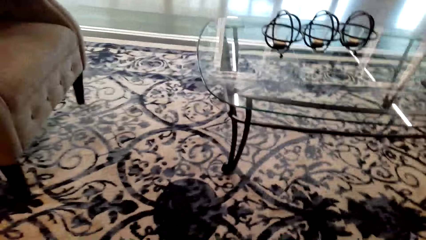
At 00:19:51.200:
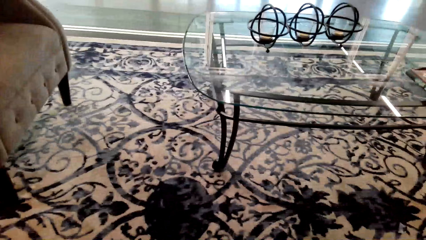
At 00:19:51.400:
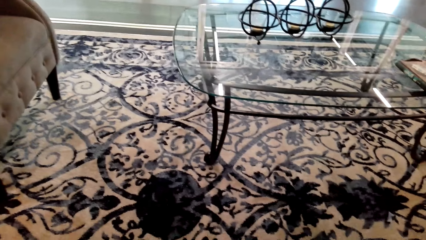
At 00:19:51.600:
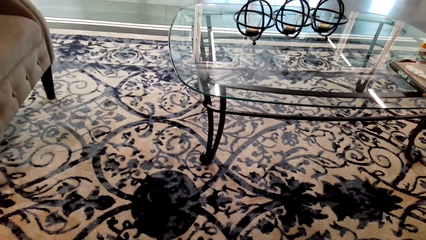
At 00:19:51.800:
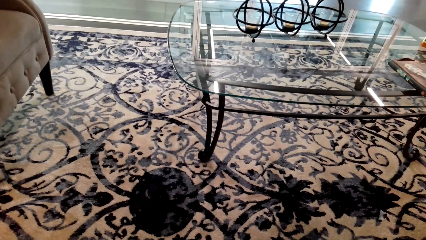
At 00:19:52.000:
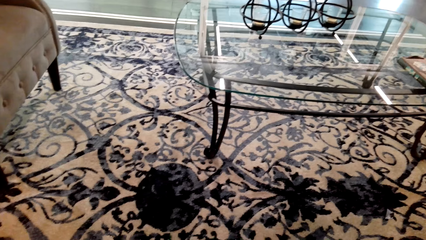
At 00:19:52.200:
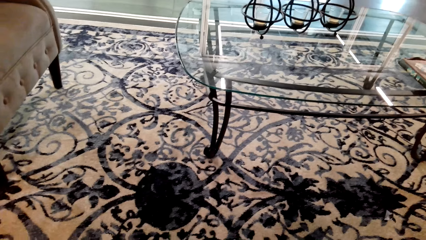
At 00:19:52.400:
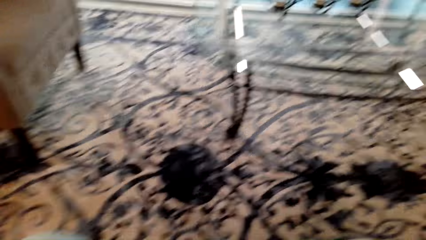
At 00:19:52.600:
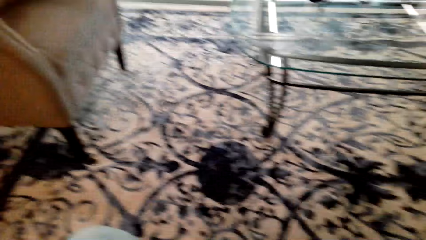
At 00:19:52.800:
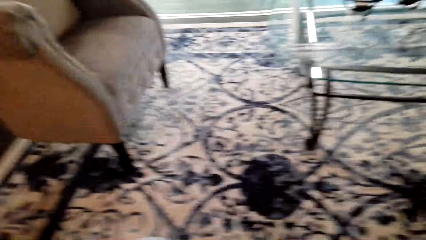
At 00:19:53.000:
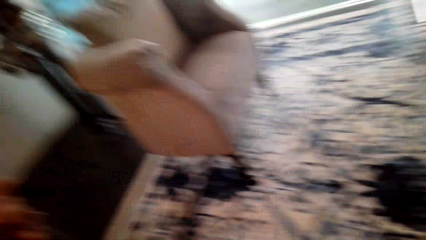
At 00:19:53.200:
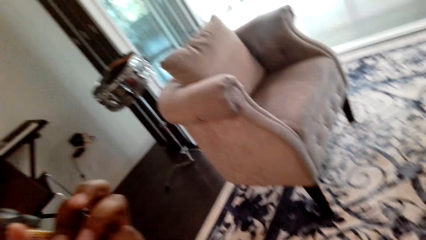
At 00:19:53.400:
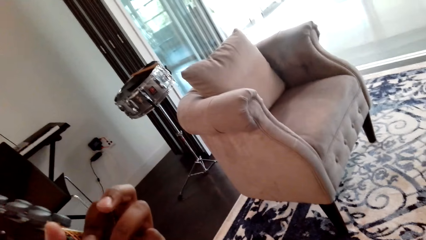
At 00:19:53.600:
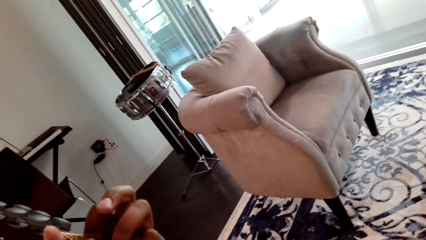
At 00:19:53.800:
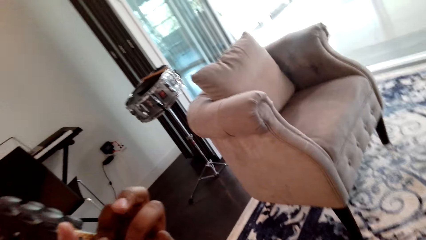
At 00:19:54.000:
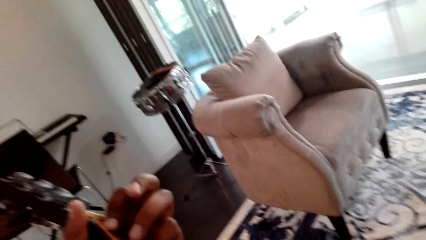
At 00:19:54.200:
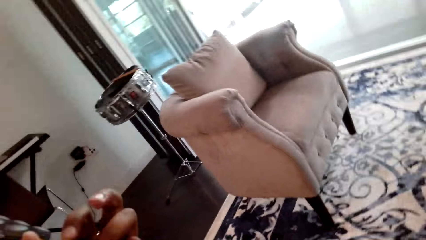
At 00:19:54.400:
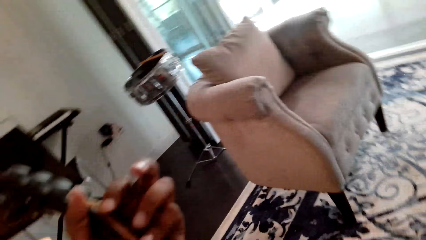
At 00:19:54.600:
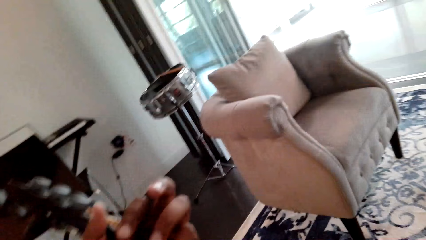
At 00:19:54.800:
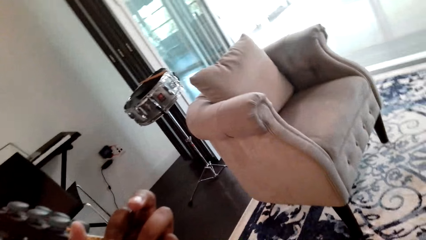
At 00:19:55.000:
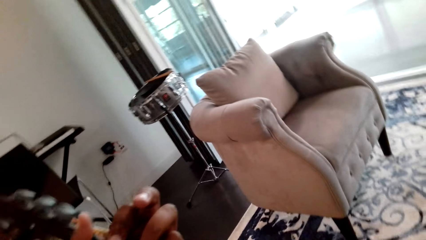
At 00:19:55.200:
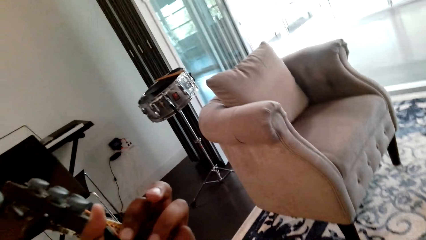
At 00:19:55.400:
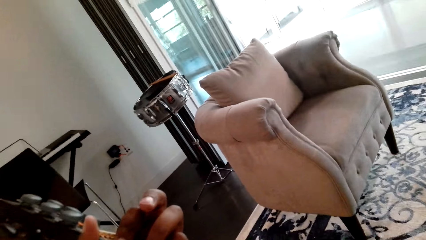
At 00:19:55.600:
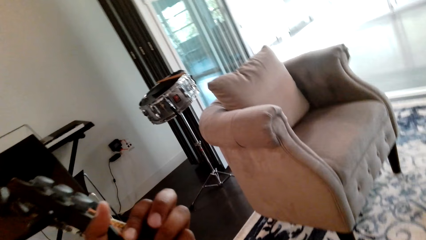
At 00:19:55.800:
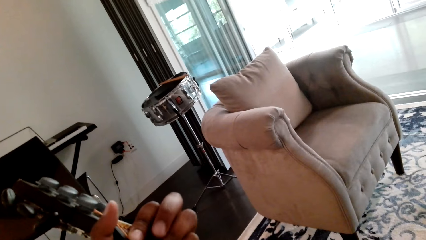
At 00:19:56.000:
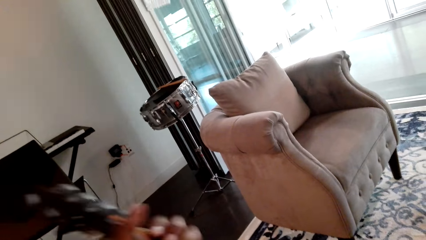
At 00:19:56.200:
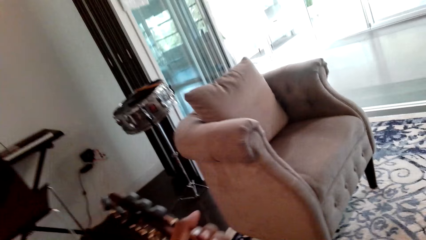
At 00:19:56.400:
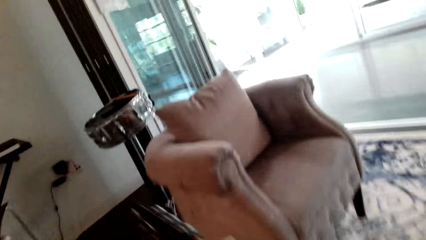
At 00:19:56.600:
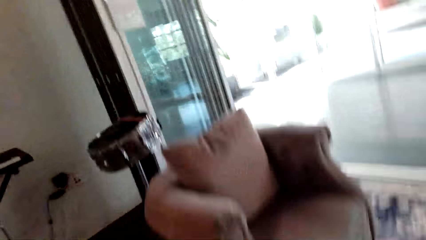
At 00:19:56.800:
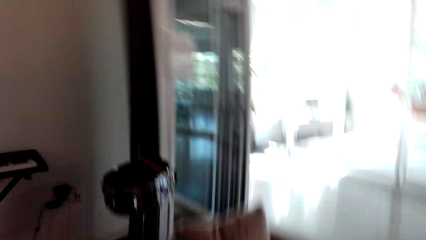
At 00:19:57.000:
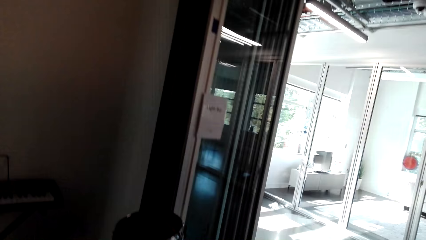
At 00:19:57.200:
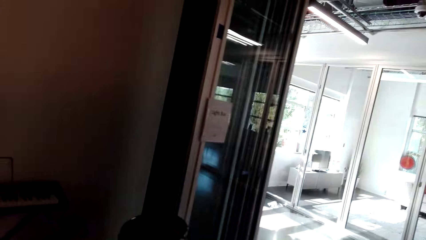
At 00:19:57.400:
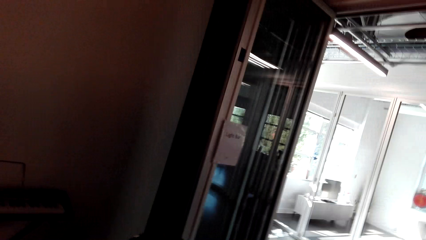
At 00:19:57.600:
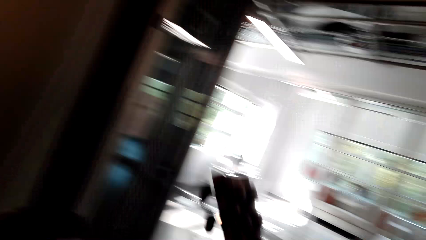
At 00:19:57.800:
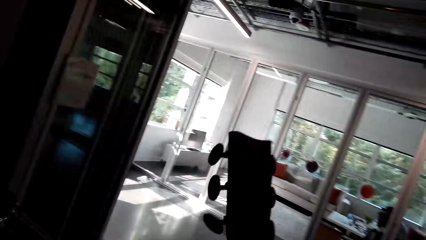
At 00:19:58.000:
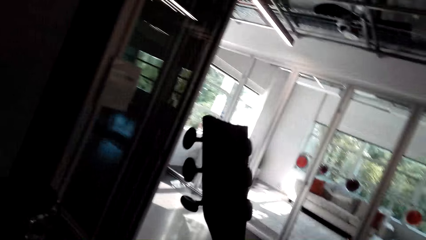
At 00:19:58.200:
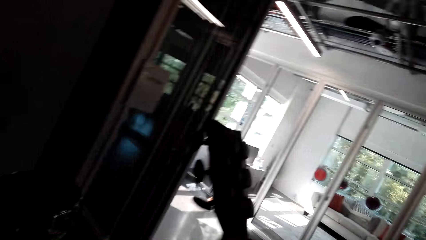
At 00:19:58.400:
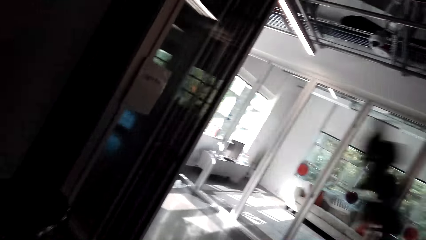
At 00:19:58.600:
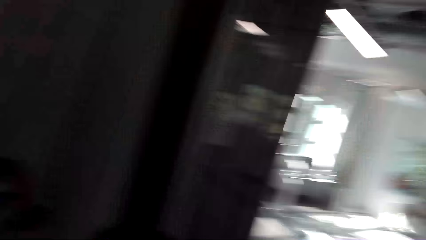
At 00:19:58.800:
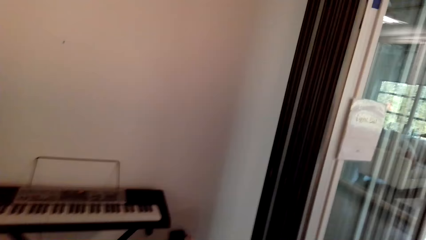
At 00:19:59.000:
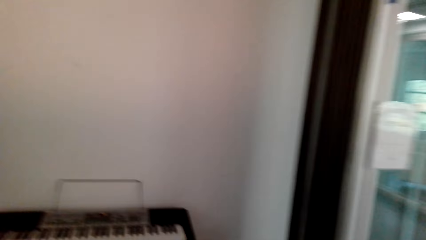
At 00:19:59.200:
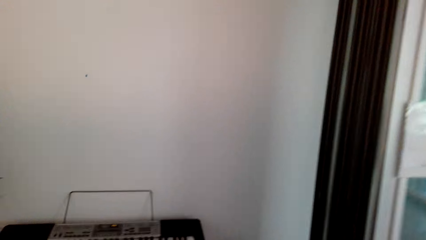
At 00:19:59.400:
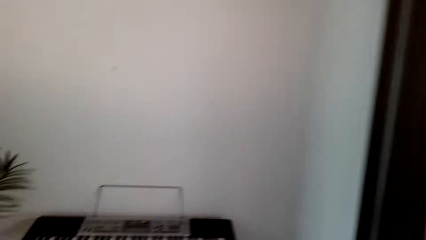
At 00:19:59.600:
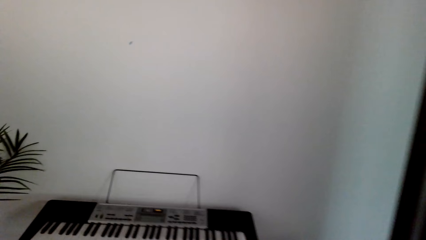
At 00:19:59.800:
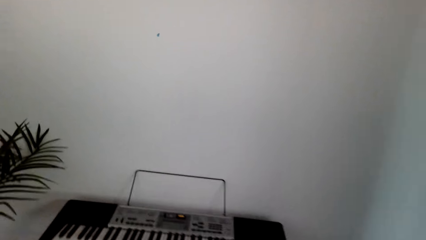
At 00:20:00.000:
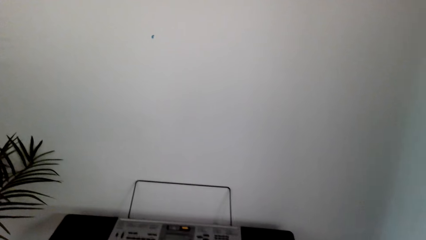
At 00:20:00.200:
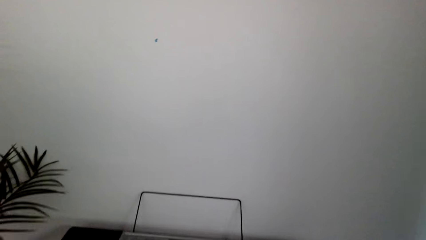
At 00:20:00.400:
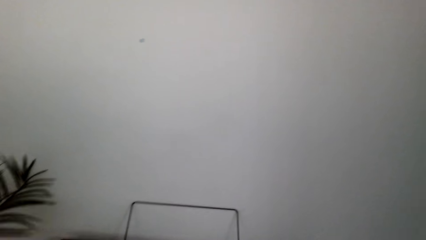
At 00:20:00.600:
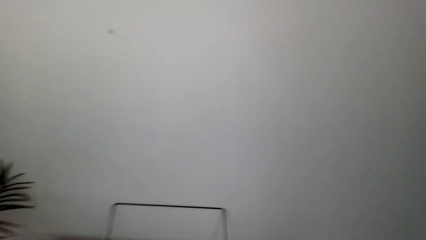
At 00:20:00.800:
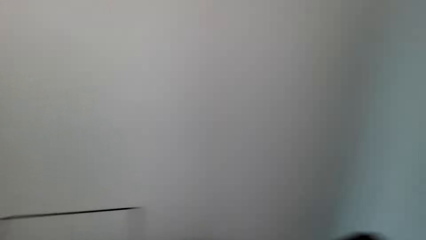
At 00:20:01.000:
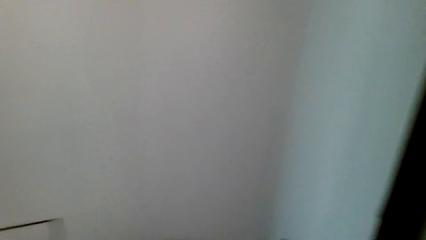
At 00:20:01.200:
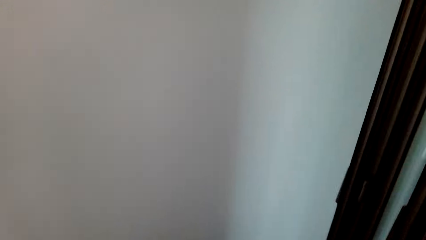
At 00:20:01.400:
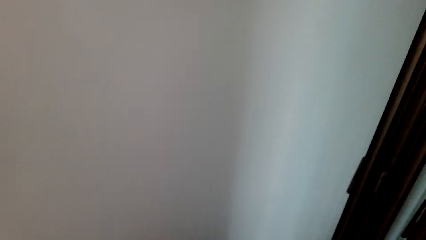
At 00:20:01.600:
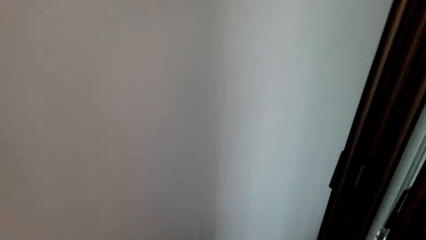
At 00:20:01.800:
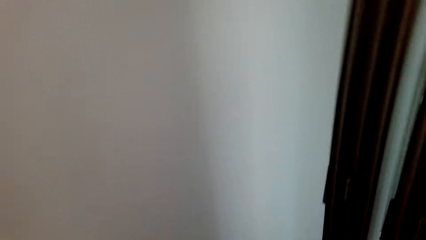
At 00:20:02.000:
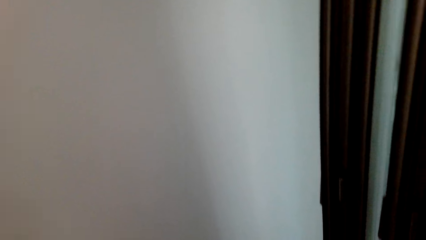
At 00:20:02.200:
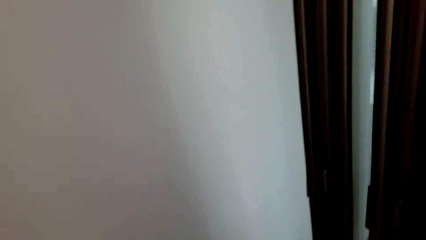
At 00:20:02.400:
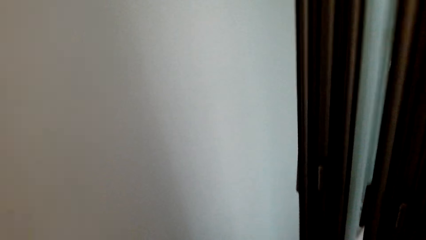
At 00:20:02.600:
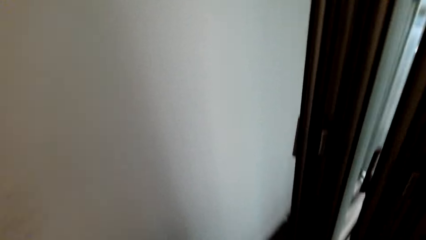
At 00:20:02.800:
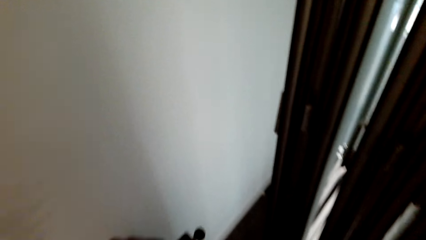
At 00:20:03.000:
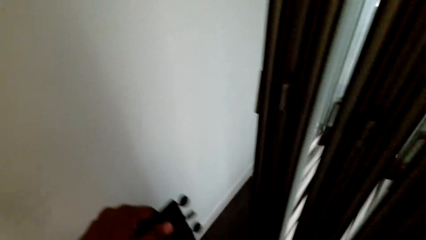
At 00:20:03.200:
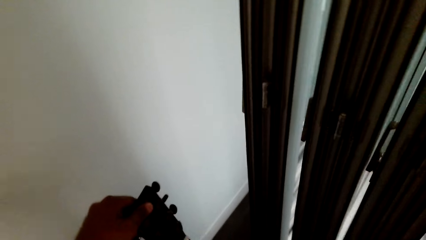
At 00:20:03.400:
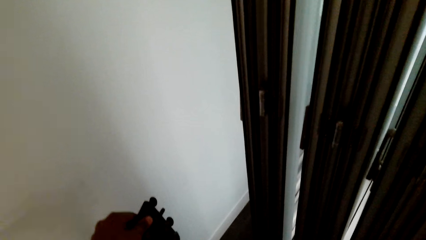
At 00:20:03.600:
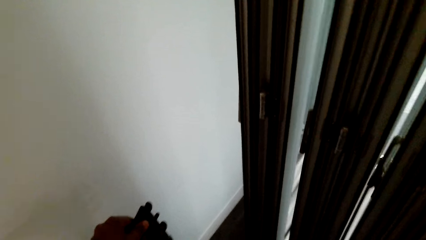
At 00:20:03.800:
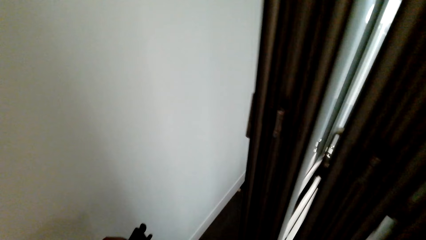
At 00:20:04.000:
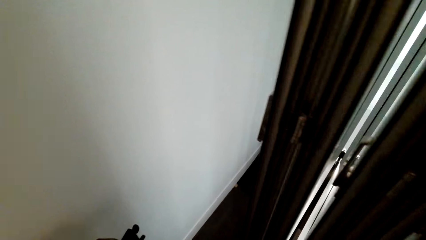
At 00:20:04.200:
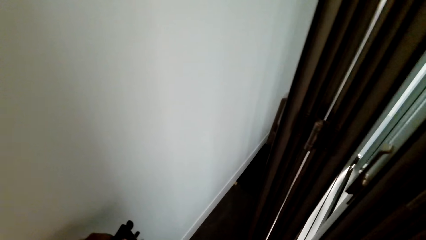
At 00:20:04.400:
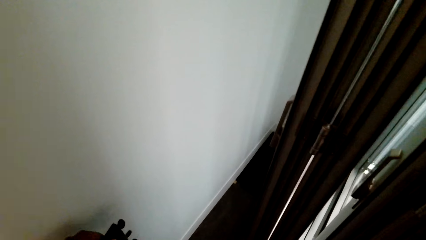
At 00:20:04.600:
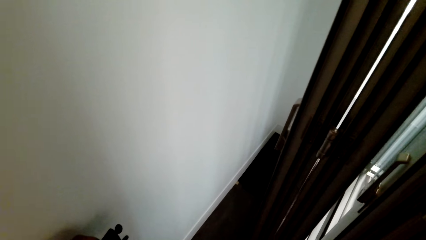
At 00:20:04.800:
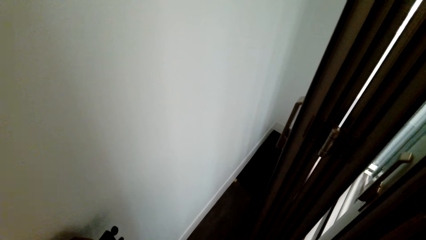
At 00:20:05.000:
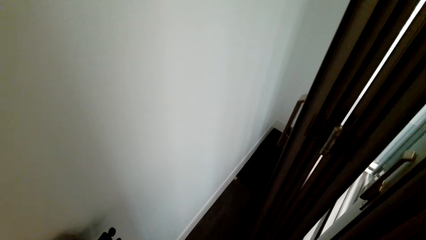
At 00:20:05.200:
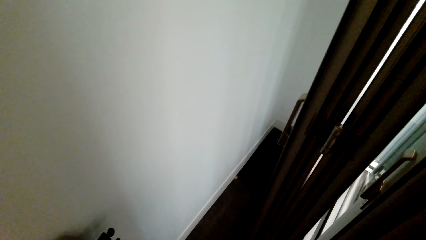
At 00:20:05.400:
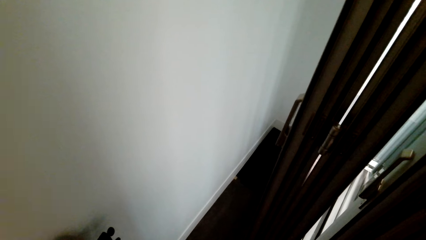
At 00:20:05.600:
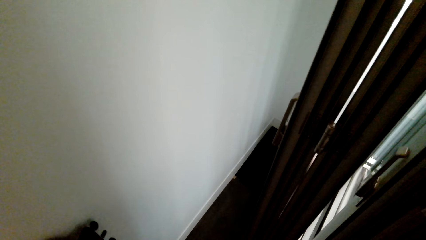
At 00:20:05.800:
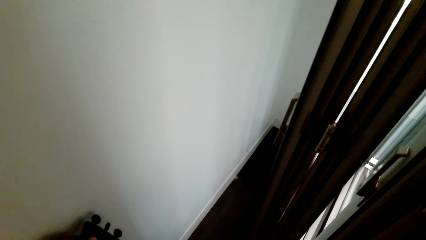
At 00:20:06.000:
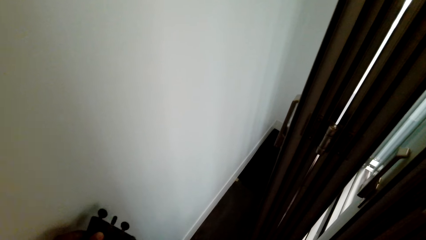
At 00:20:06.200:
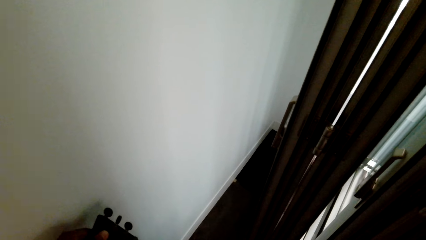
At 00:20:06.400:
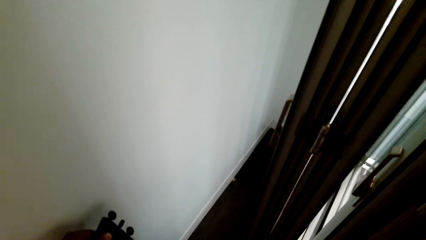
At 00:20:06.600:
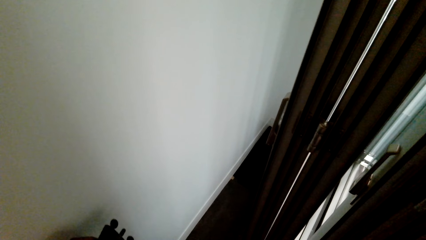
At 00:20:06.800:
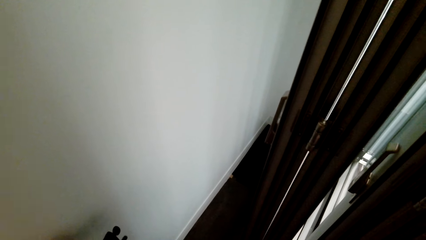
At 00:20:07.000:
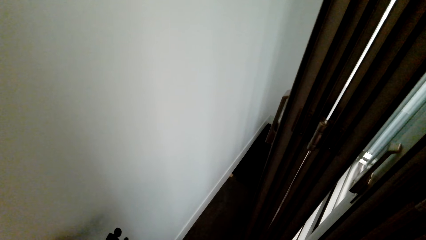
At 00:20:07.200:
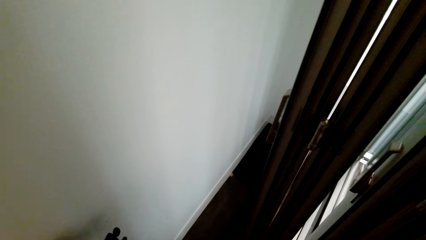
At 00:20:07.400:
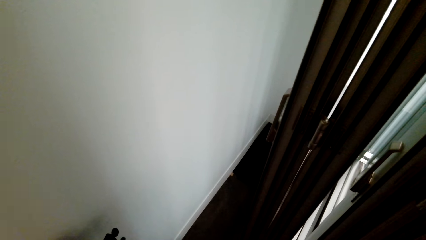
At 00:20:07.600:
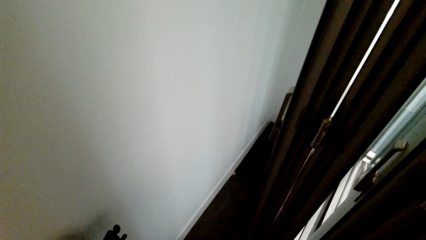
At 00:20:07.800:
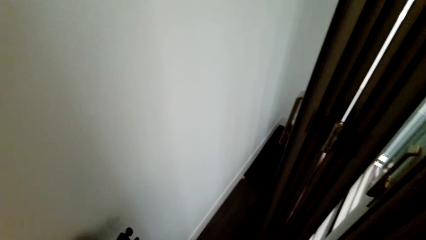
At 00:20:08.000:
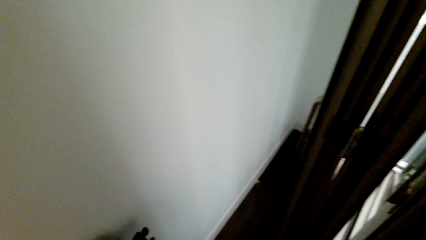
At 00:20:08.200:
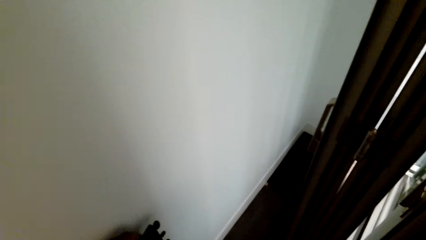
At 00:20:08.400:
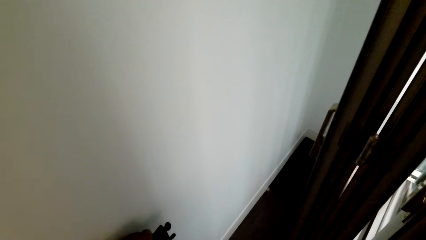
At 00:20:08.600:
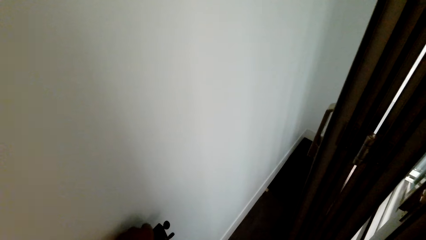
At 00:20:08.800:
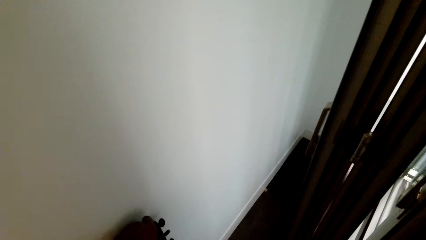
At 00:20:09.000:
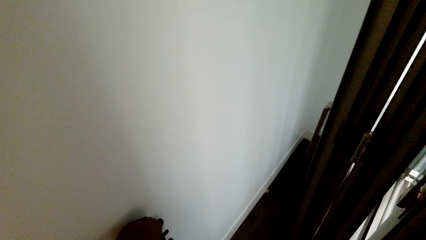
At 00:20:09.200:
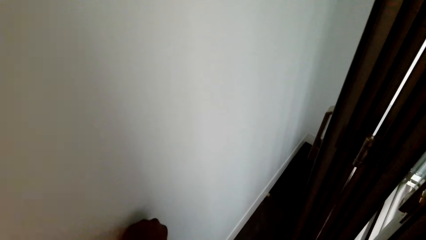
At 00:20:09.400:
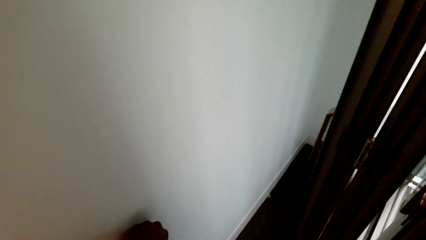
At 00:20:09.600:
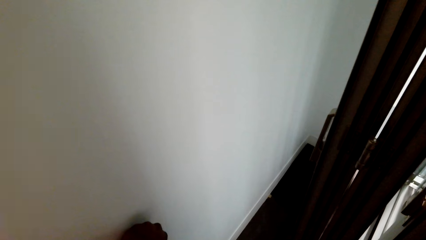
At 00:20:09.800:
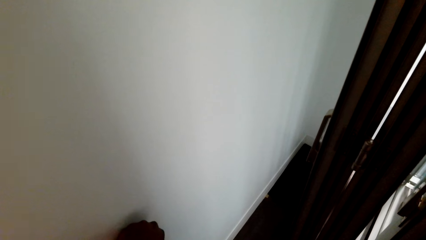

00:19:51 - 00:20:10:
The camera wearer stands. They walk to the piano in the house. They place the guitar on the floor.
